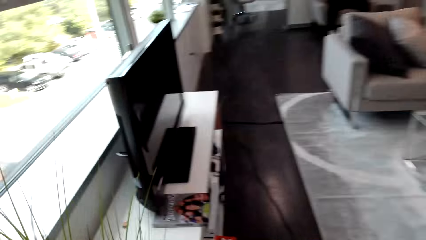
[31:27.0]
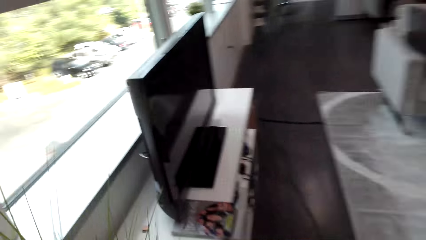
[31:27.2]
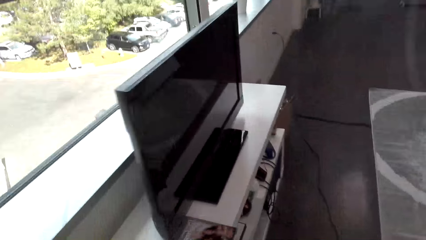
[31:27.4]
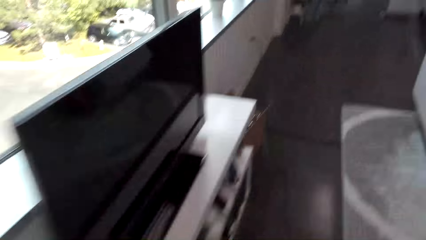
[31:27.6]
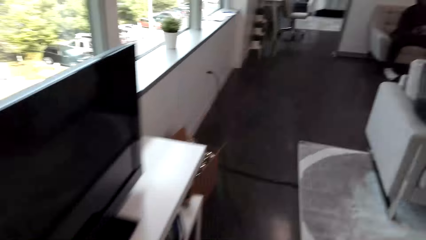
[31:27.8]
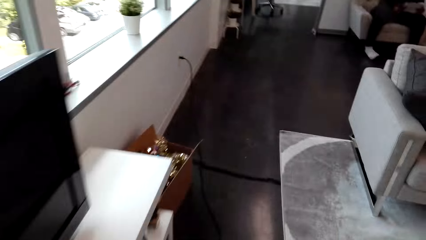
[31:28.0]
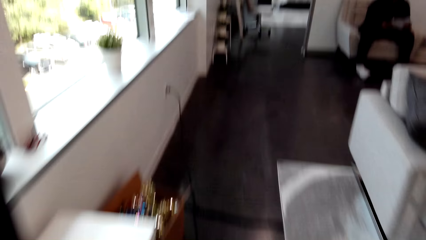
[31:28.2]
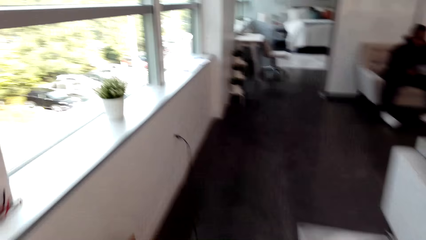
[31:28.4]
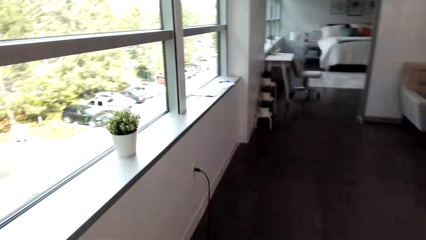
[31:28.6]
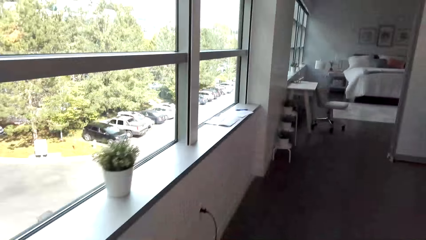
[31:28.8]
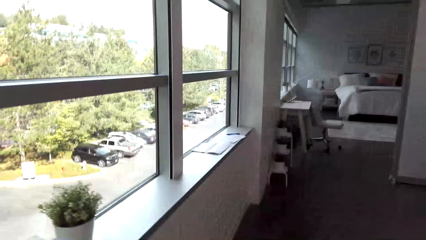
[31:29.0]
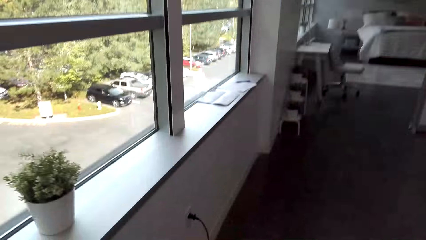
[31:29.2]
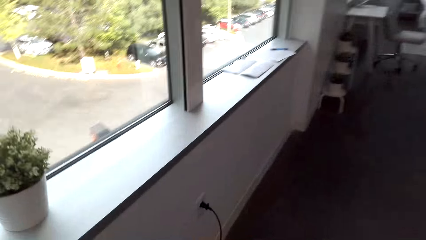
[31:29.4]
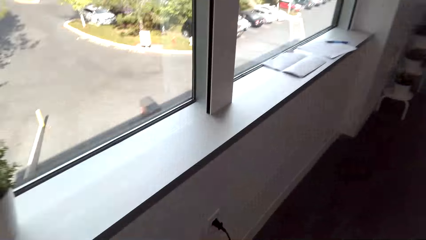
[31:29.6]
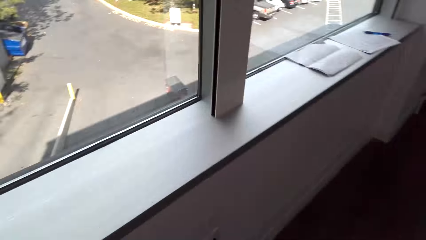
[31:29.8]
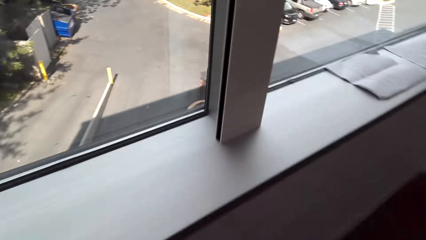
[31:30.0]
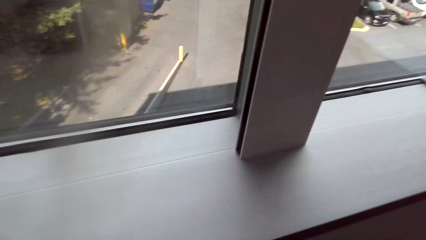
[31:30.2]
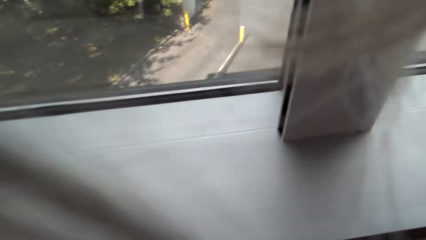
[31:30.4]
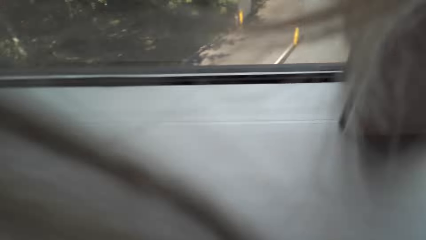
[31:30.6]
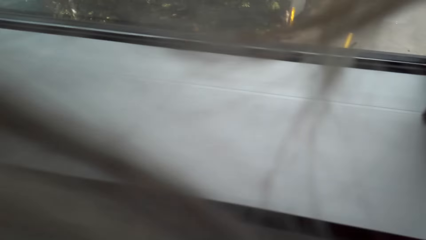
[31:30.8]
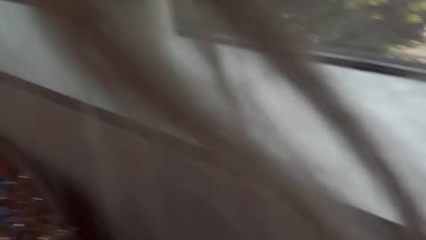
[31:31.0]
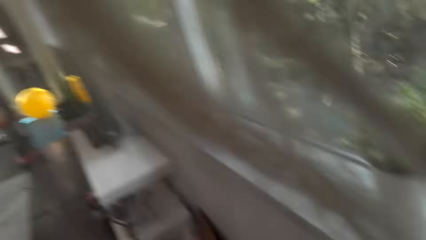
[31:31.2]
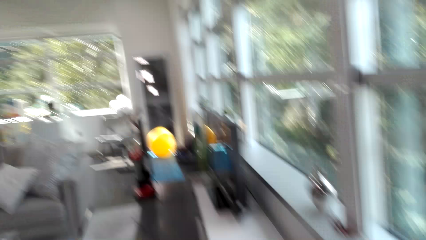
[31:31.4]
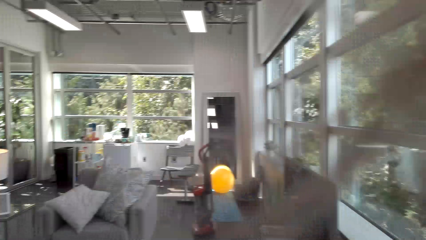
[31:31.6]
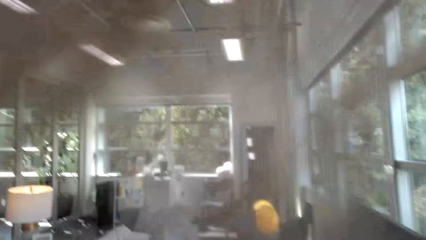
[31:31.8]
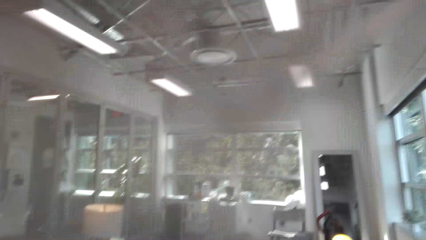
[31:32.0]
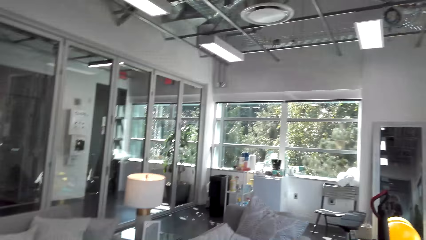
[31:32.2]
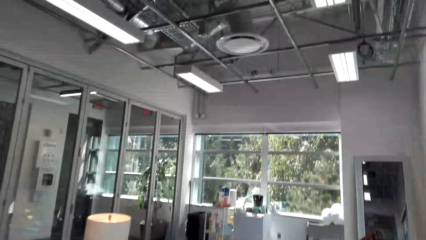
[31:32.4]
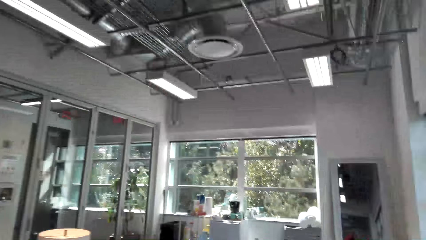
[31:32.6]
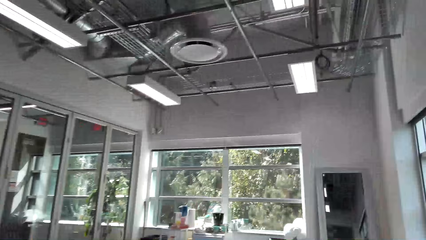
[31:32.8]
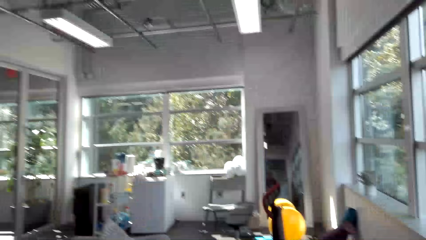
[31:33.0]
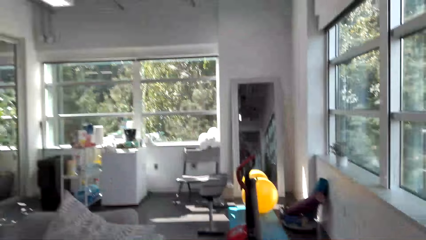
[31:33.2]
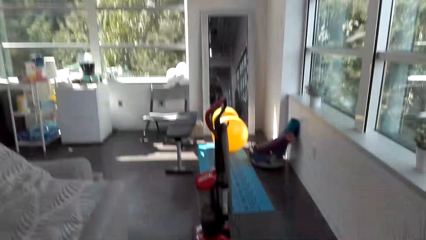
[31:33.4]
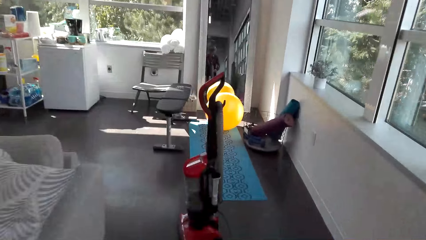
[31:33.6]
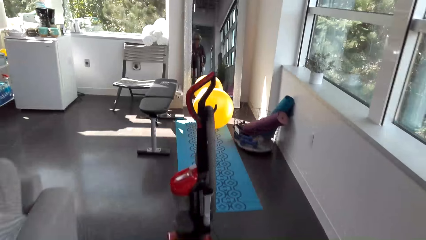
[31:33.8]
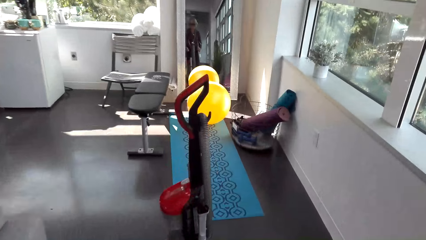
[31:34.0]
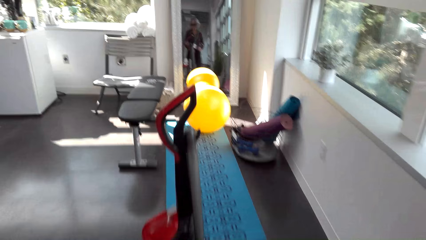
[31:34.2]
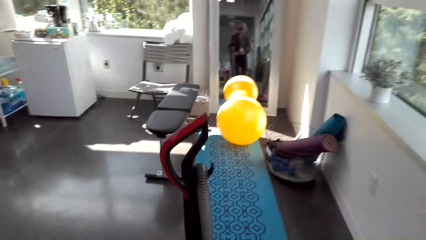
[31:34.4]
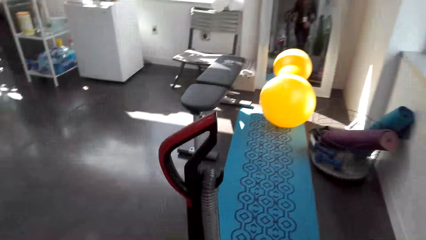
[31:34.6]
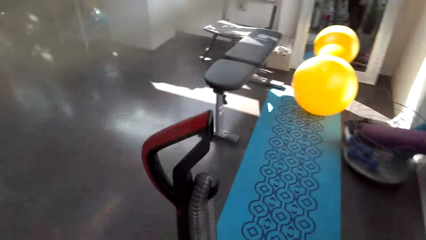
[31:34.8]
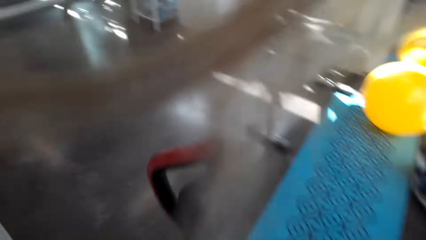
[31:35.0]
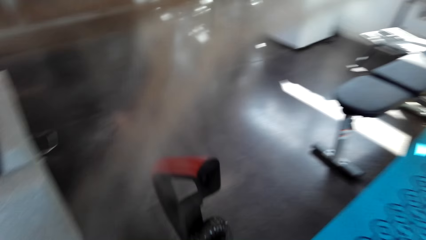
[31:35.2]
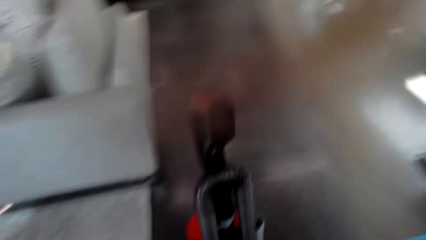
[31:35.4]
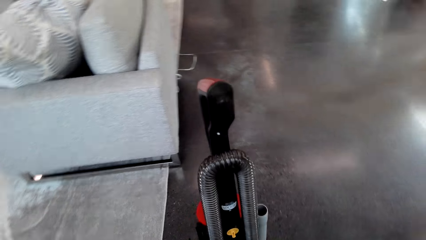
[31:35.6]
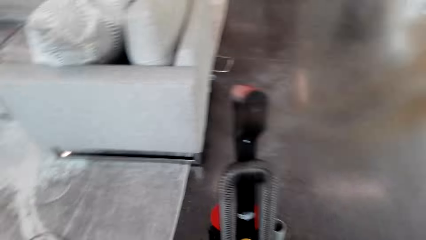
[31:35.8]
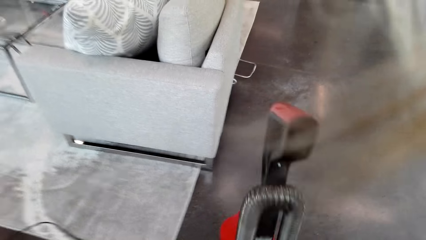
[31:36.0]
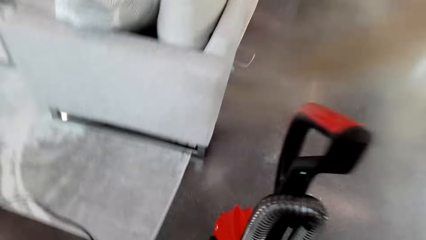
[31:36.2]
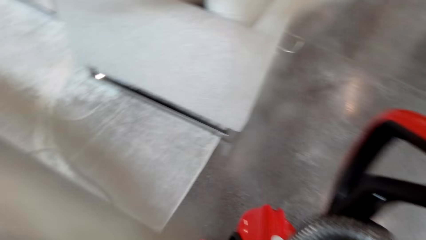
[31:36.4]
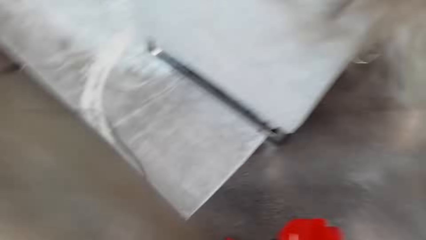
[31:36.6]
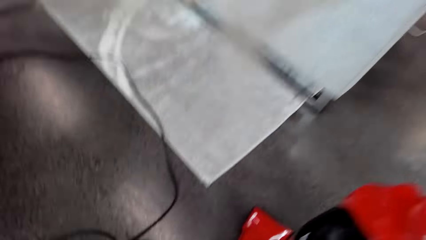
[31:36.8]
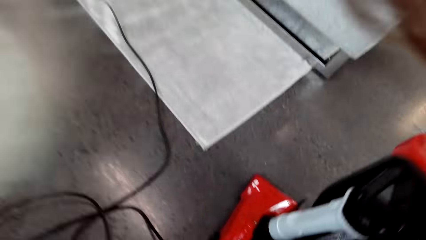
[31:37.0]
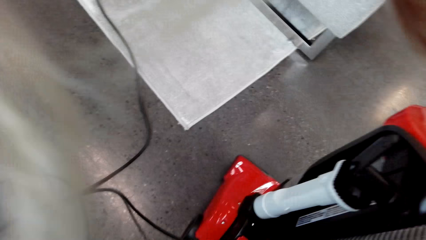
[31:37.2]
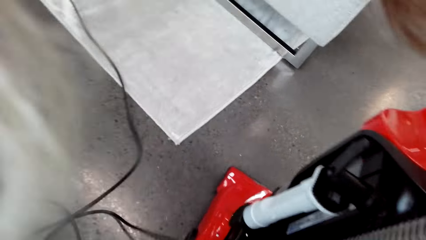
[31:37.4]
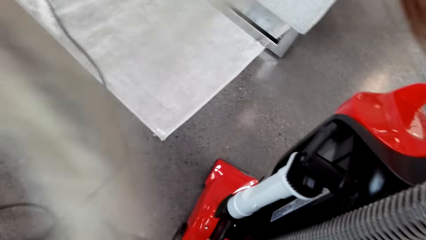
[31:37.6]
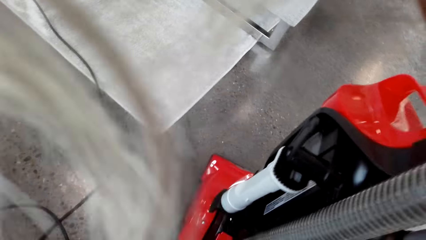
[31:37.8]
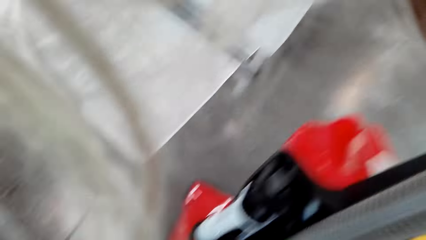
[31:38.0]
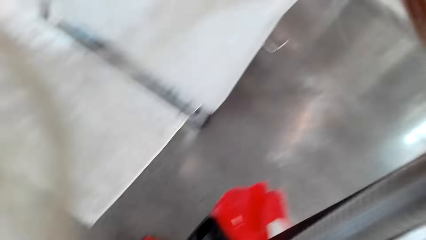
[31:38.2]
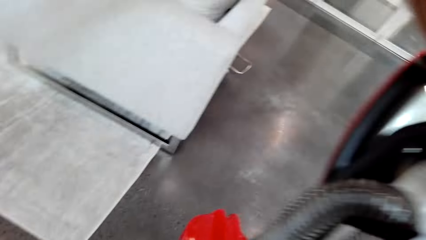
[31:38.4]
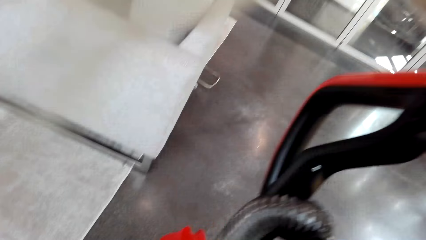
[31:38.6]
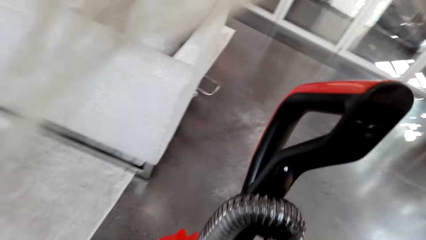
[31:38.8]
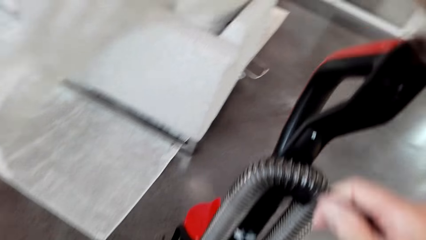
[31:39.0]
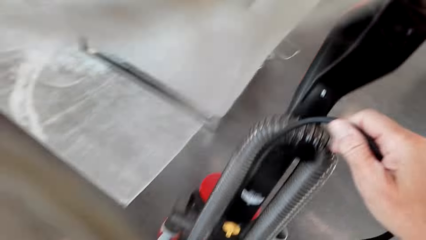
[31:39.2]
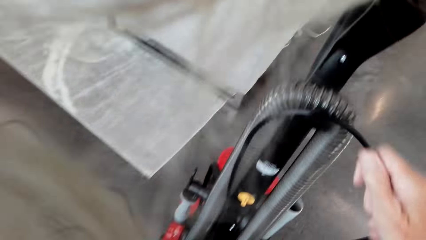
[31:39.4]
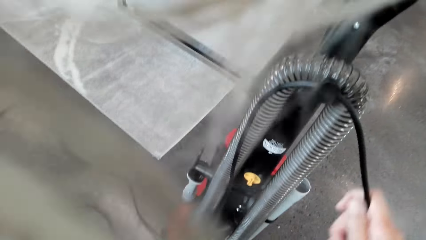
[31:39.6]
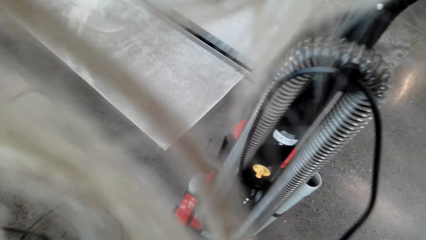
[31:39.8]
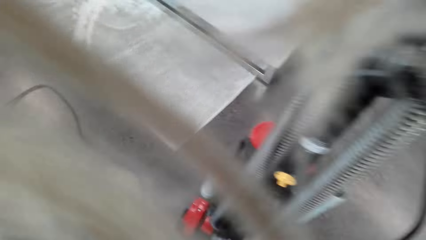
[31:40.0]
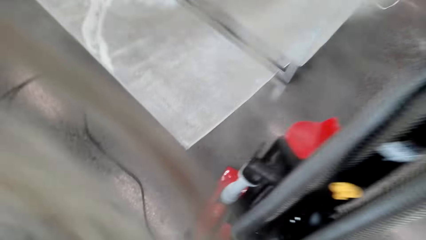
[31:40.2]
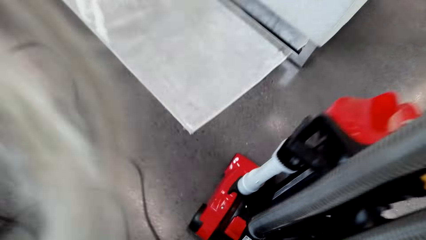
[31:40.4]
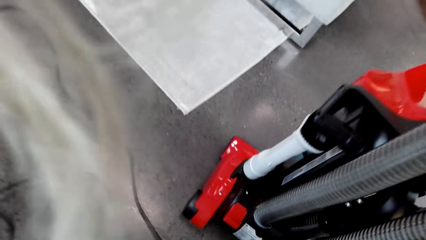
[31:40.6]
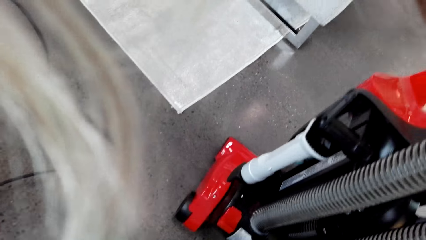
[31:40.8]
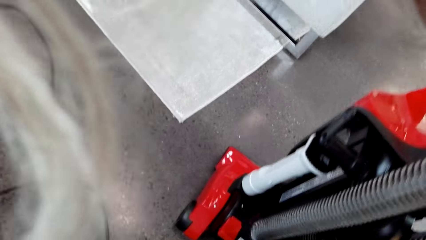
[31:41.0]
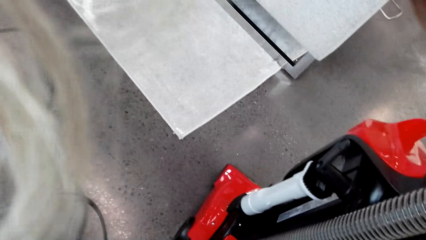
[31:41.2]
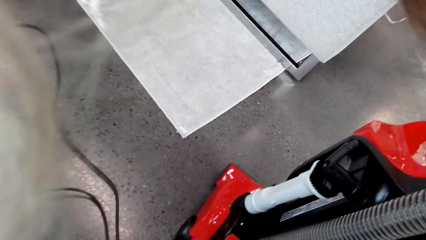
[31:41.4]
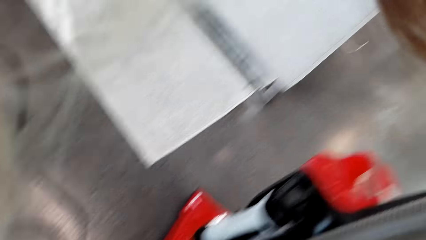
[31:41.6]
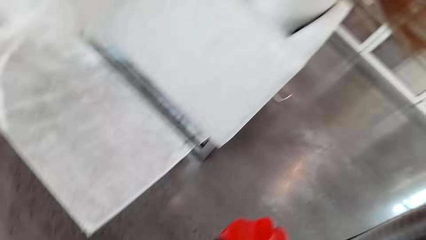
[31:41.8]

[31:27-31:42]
The camera wearer walks in the room. They look at the window. They walk in the room. They look at the vacuum. They converse. They pull the cable and hold the vacuum wire. They look at the vacuum.
